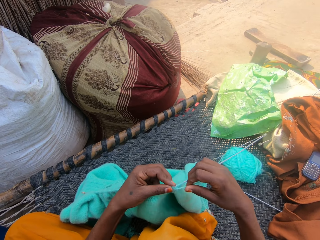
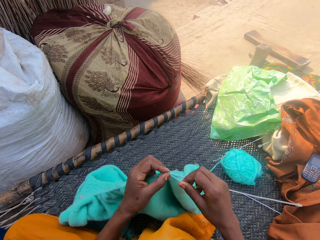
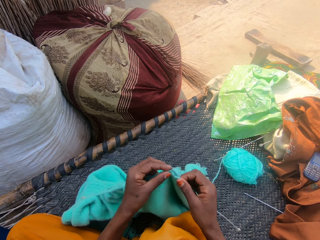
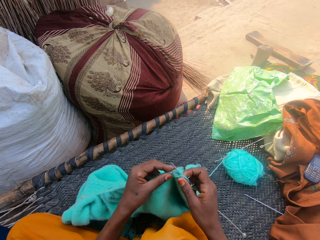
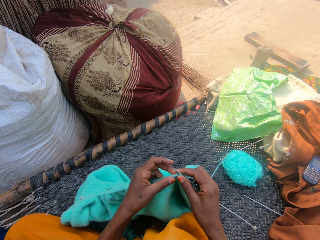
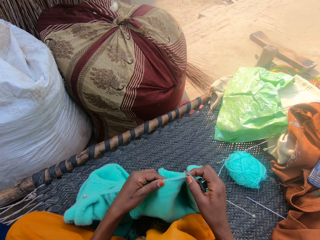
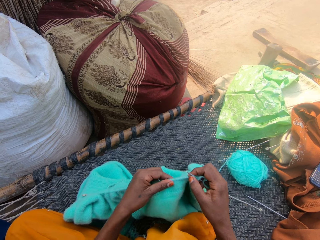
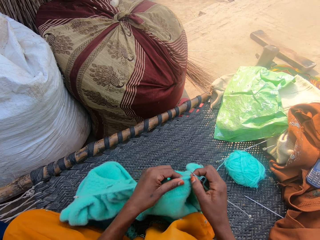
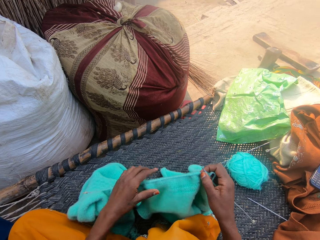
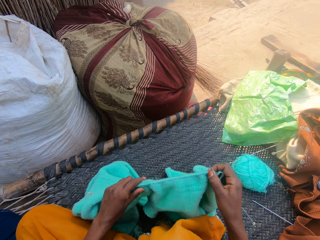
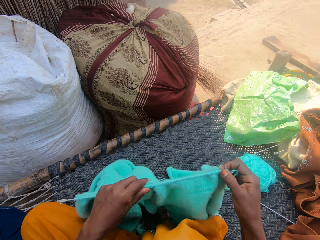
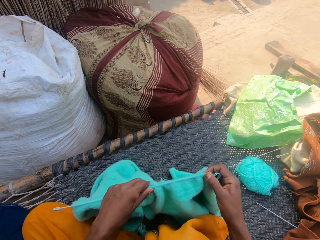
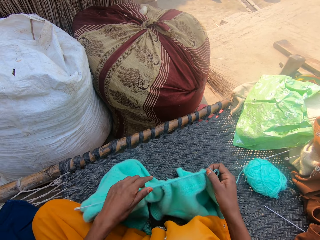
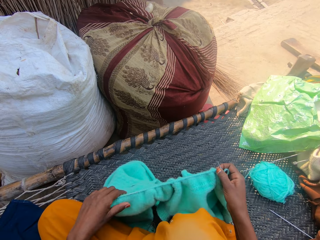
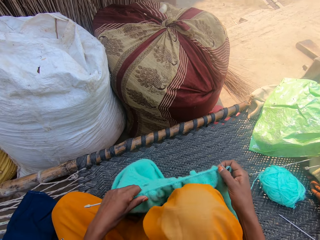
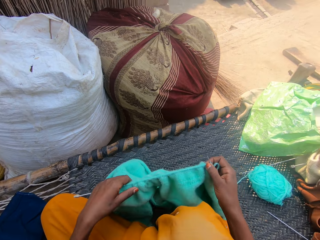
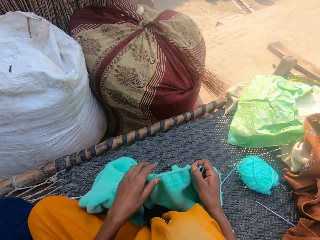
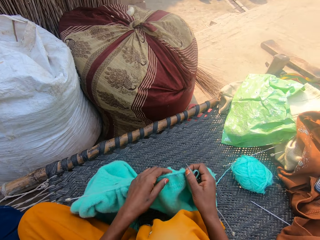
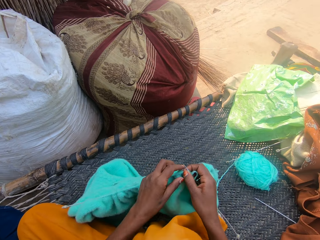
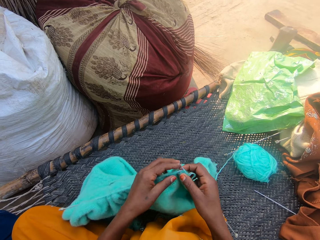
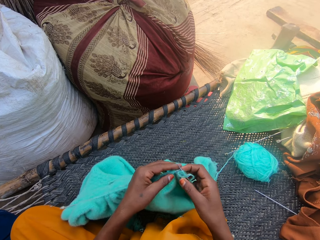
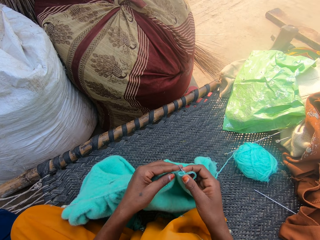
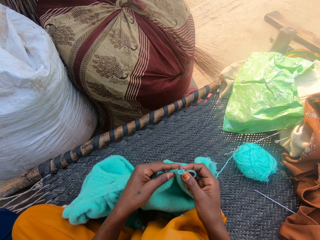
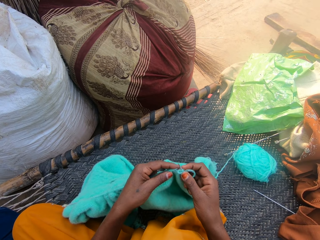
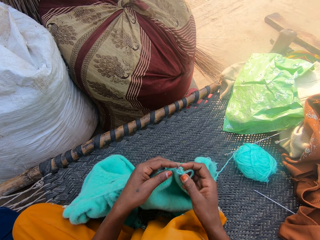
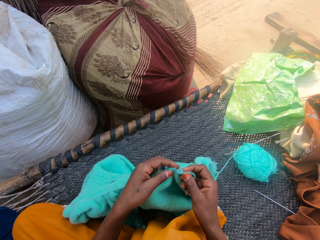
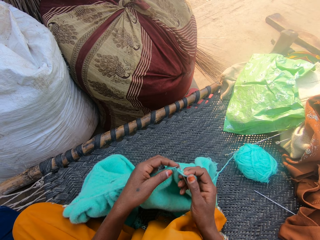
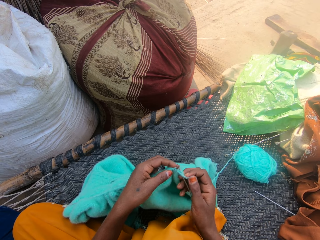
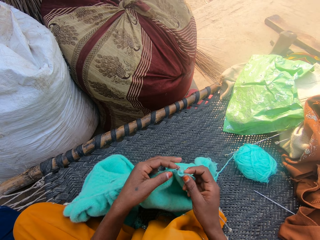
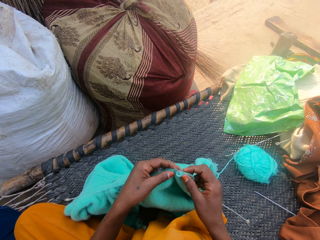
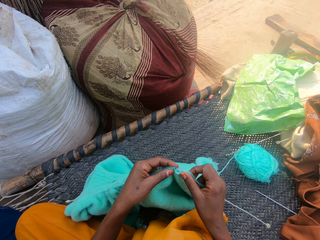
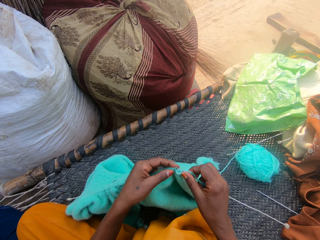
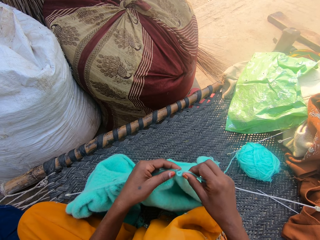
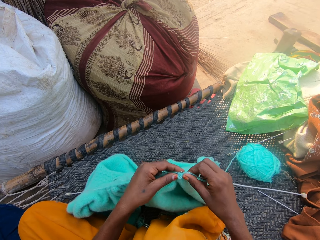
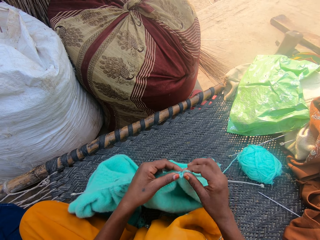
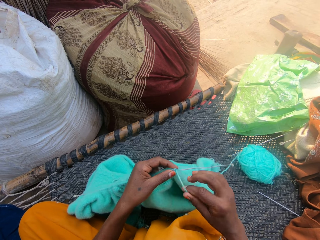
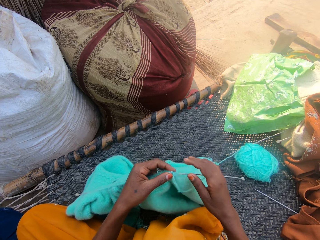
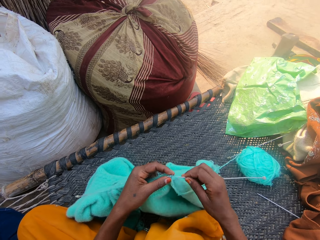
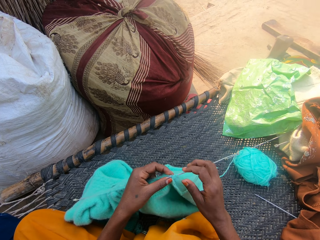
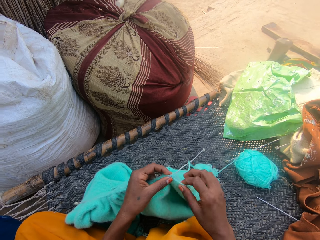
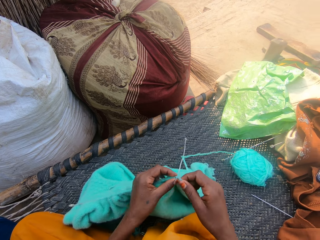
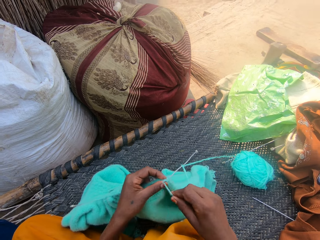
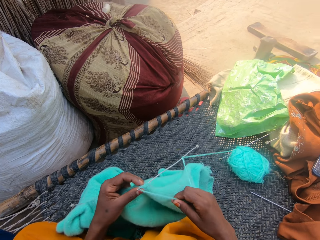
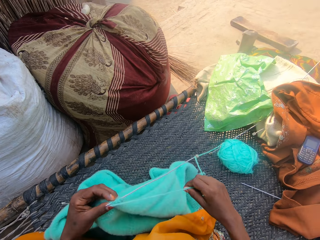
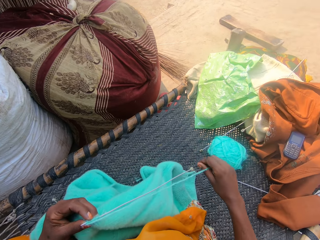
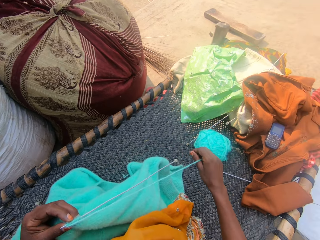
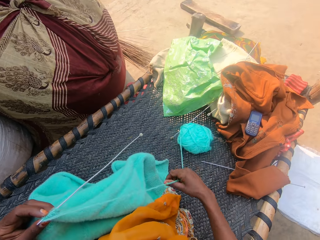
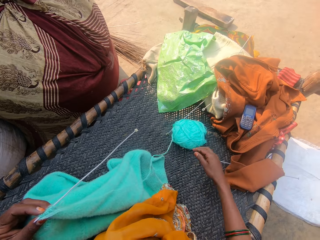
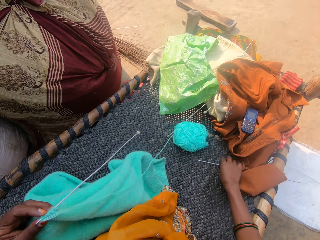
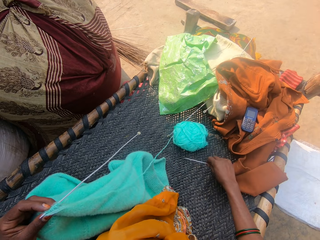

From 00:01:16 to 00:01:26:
The camera wearer adjusts the crochet with her left hand. She crochets with the yarn. She pulls the thread.

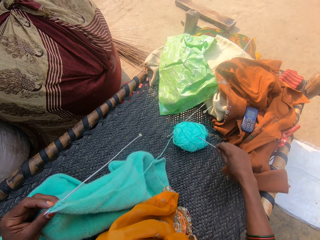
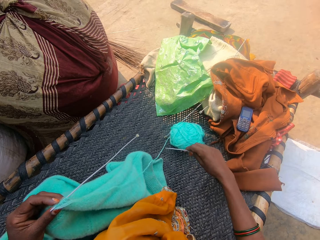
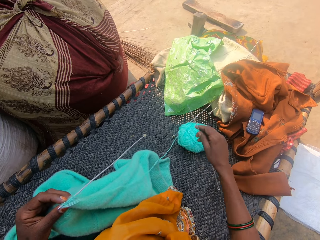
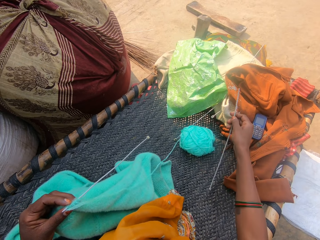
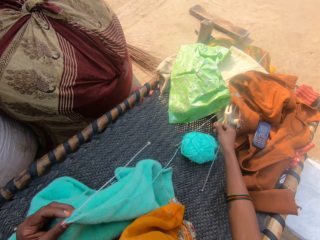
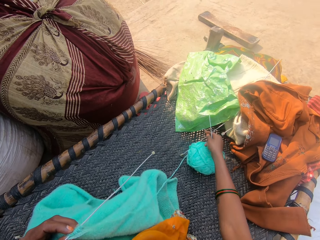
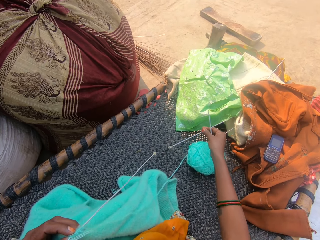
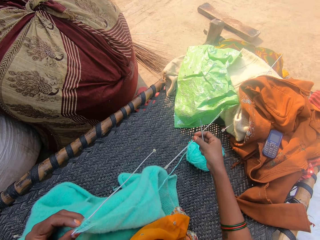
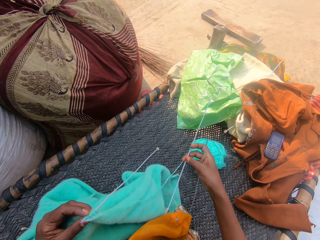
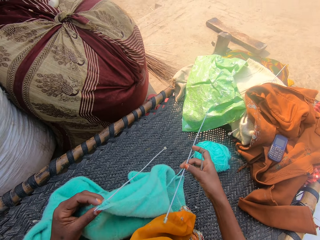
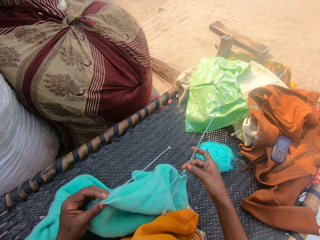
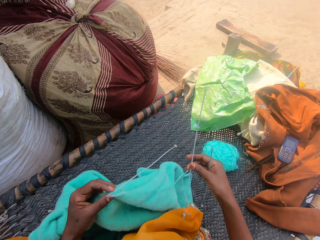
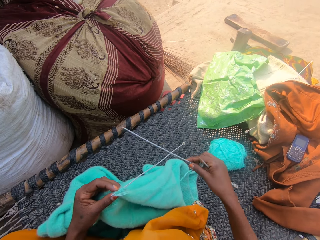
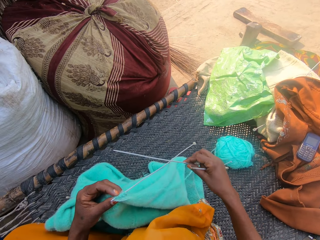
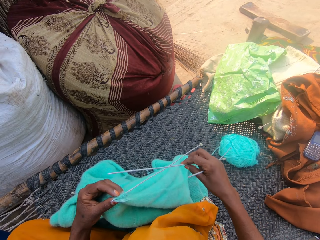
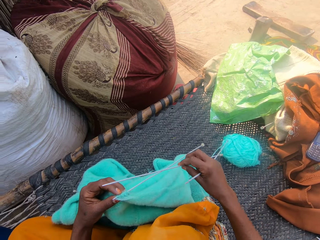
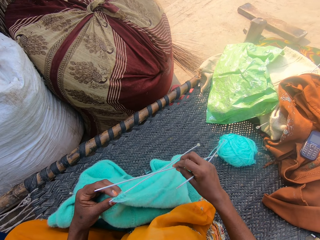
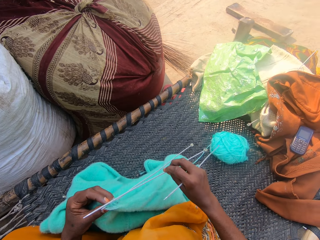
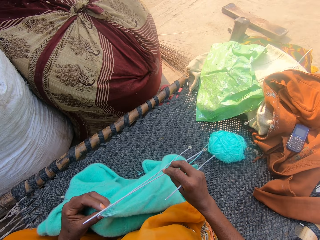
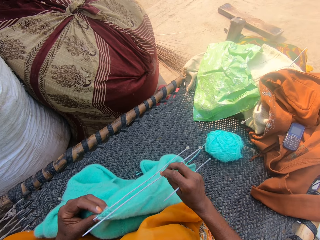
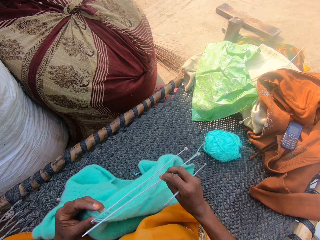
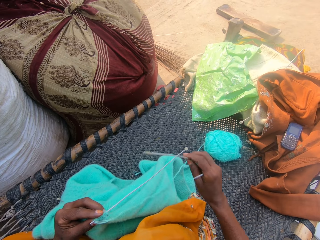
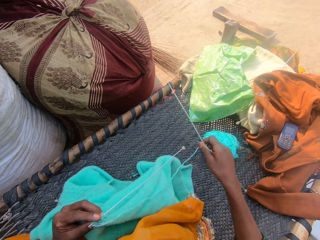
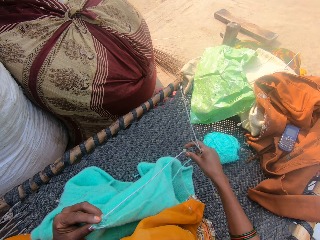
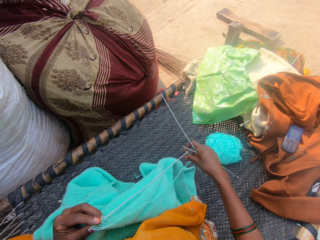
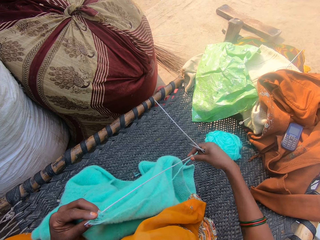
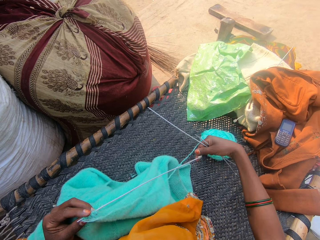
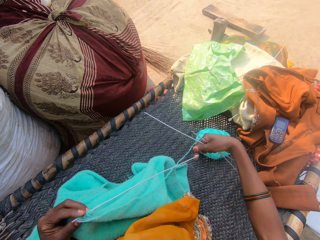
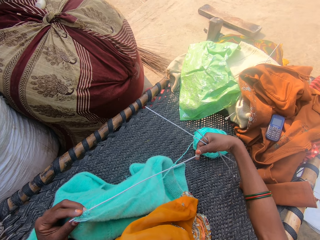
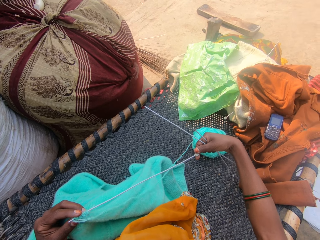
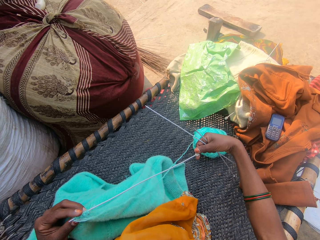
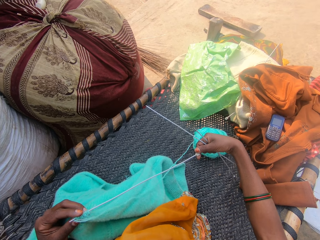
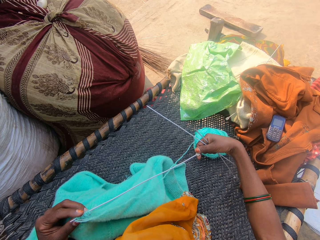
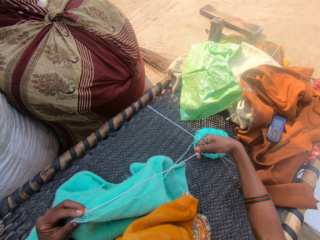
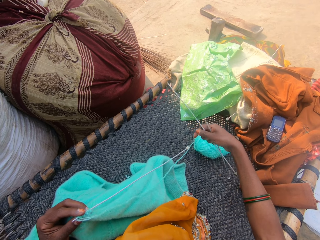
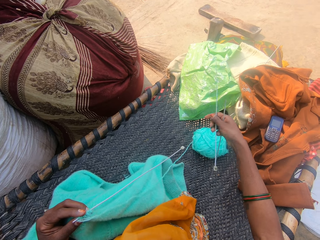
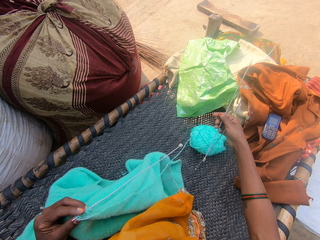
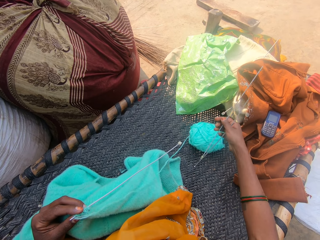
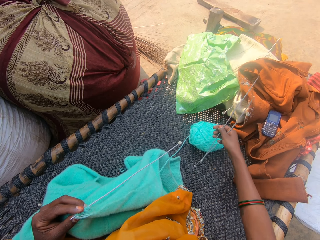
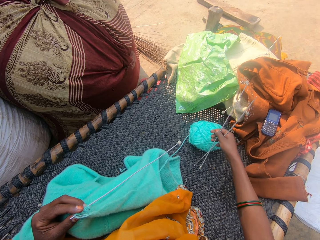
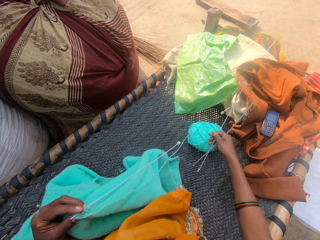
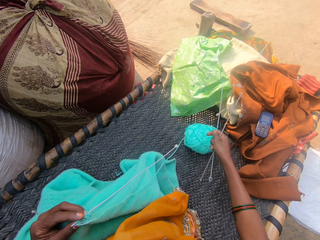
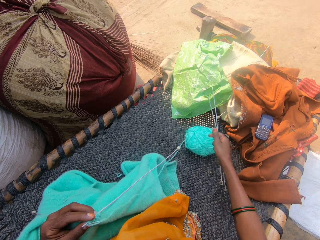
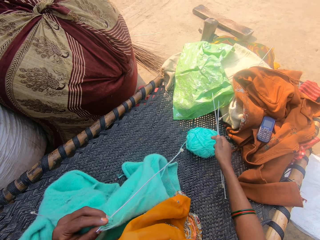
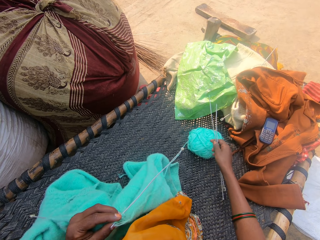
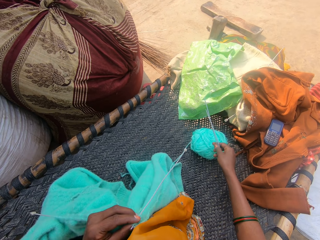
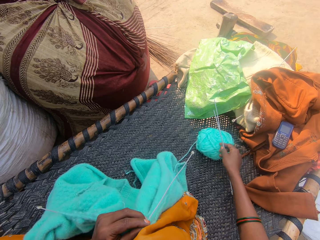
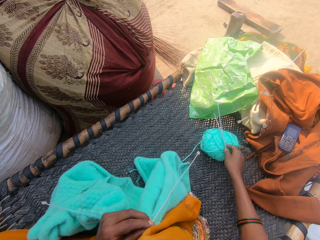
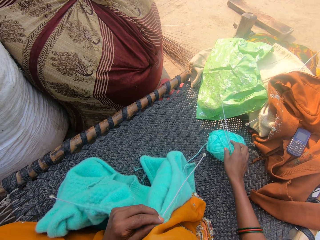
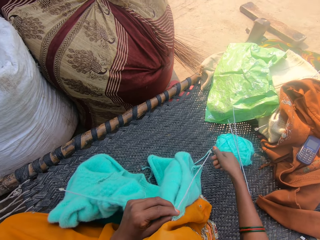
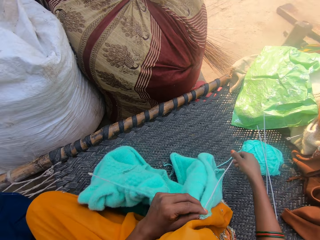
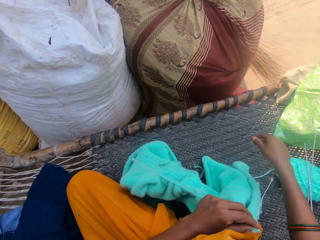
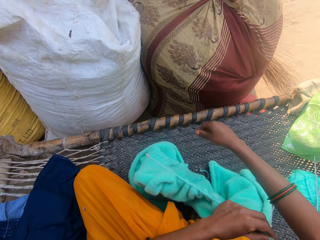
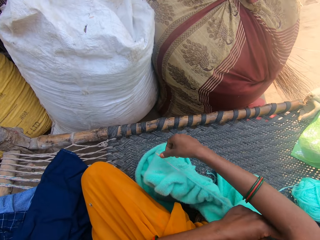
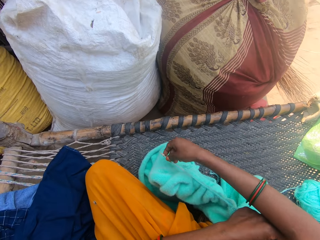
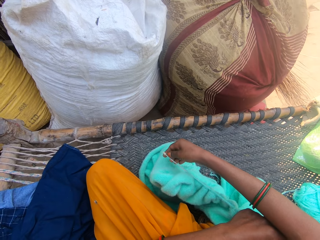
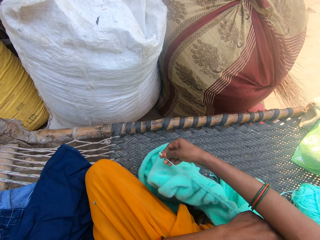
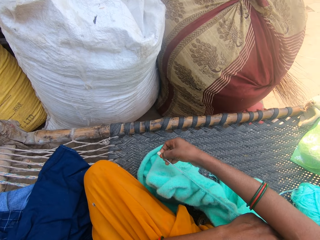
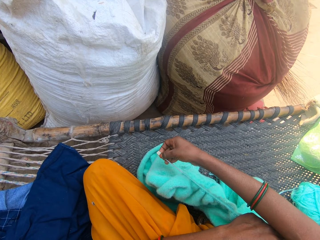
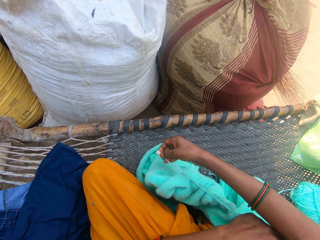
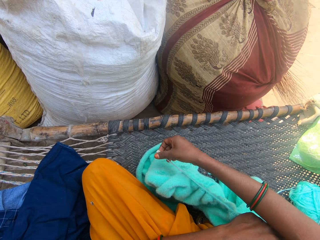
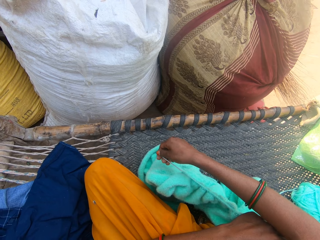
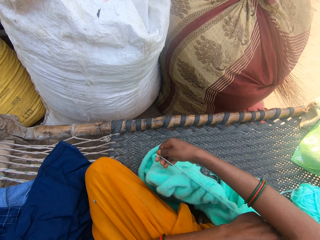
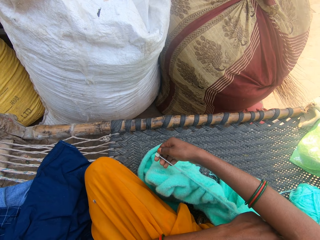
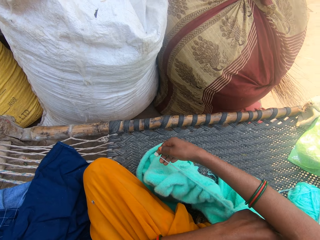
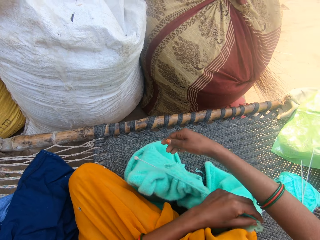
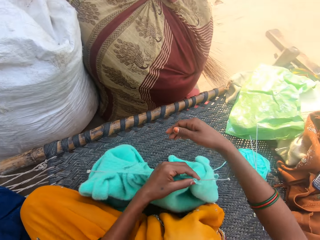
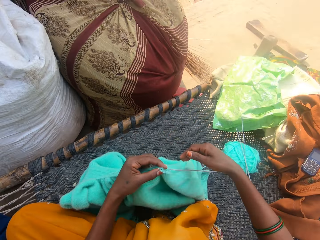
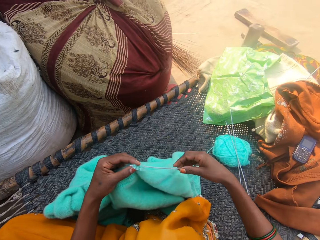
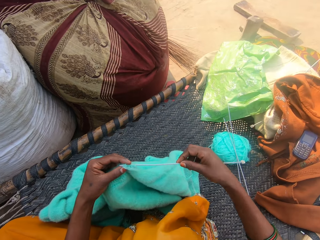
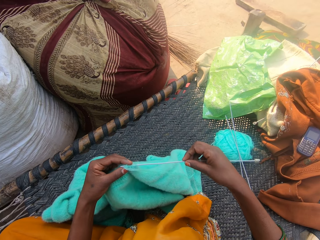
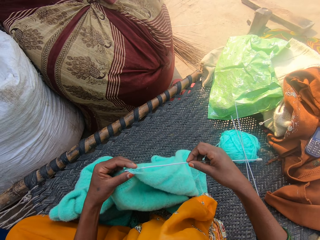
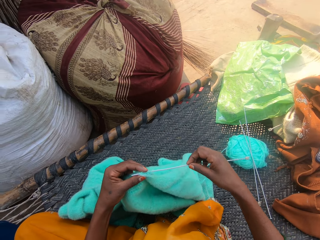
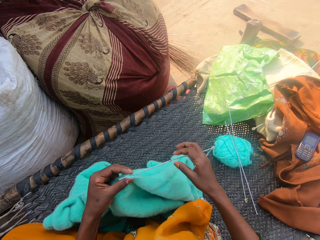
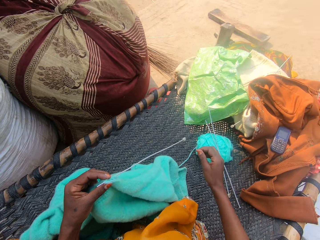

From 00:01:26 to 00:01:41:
The camera wearer picks up another hook on the mat with her hand. She picks up another hook from the mat with her right hand. She looks at the needles or hooks. She adjusts the hook on the crochet. She drops the hook on the mat with her right hand. She touches the needle. She adjusts the hook on the crochet.
